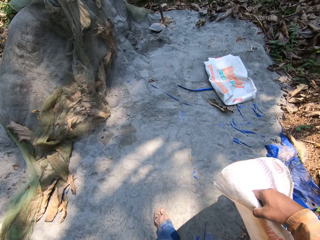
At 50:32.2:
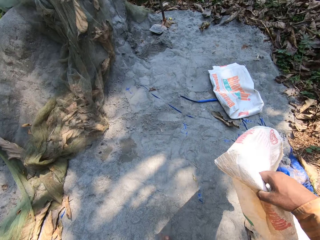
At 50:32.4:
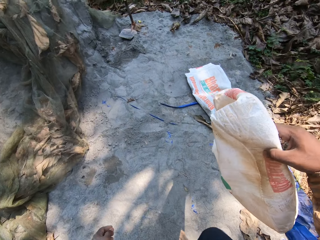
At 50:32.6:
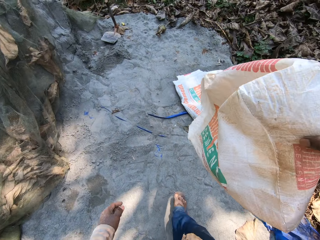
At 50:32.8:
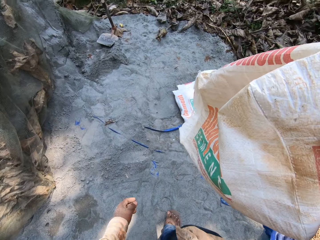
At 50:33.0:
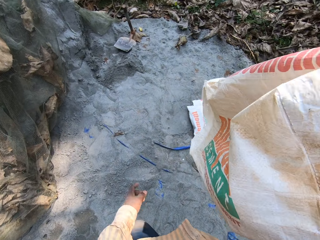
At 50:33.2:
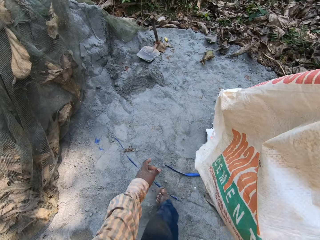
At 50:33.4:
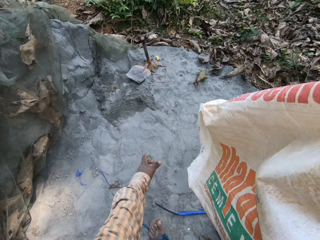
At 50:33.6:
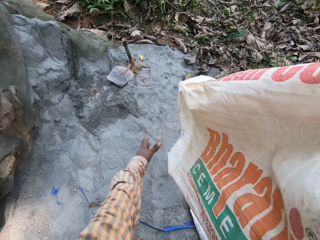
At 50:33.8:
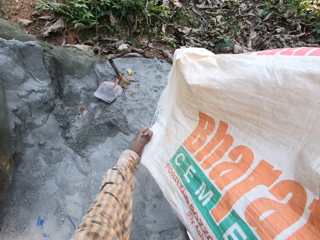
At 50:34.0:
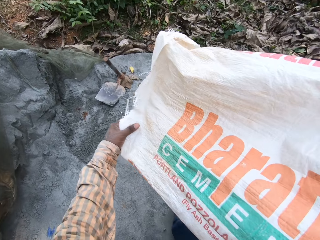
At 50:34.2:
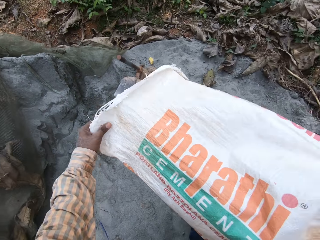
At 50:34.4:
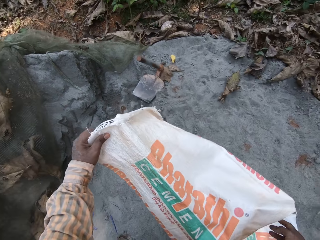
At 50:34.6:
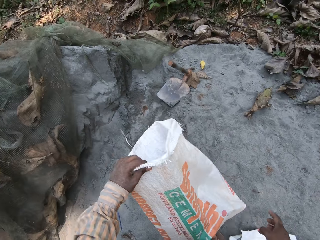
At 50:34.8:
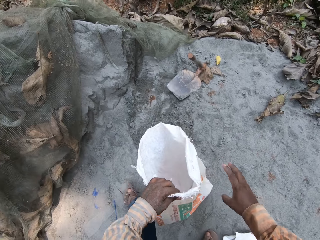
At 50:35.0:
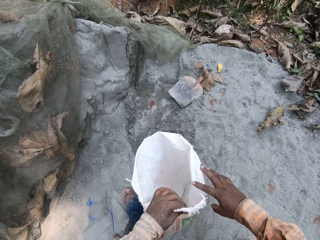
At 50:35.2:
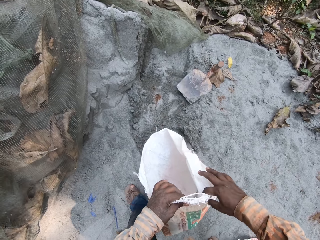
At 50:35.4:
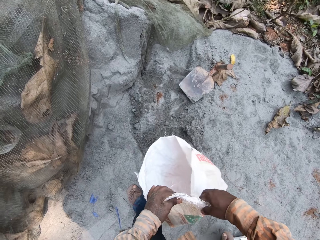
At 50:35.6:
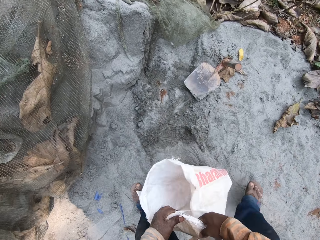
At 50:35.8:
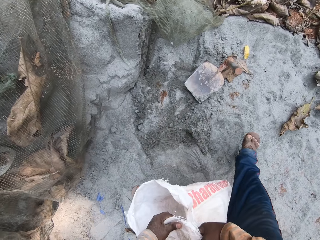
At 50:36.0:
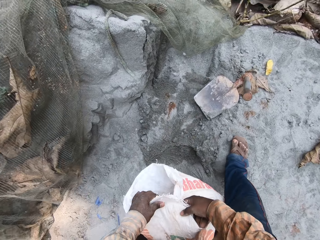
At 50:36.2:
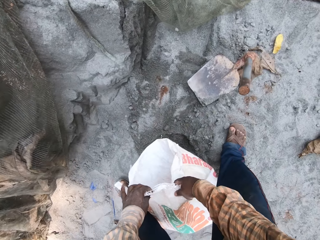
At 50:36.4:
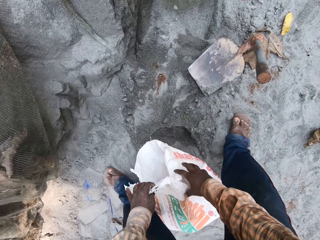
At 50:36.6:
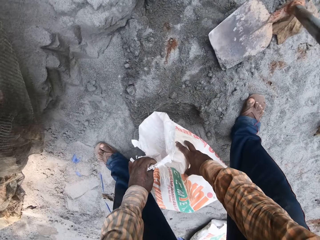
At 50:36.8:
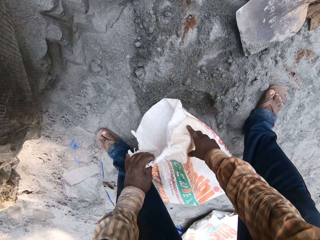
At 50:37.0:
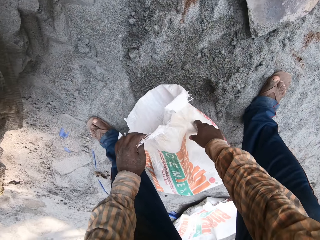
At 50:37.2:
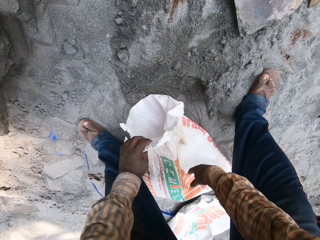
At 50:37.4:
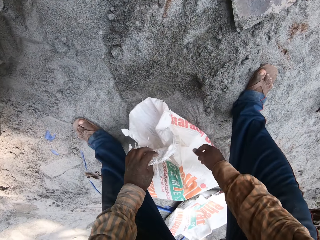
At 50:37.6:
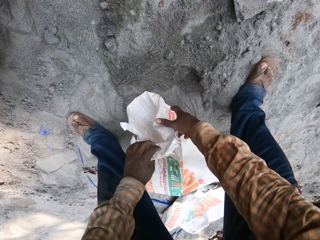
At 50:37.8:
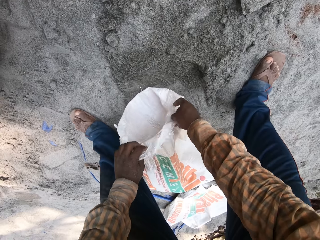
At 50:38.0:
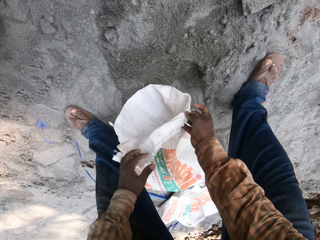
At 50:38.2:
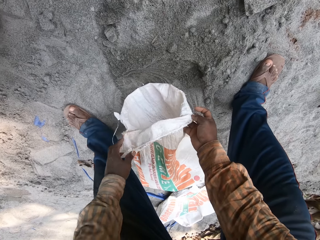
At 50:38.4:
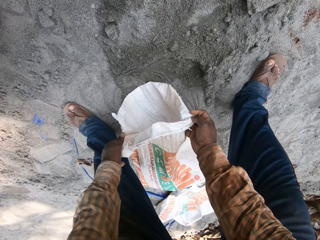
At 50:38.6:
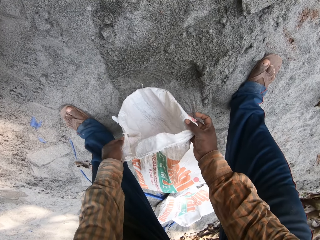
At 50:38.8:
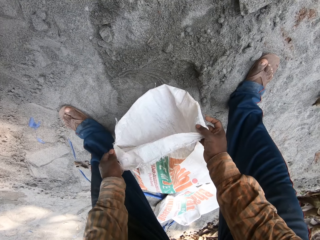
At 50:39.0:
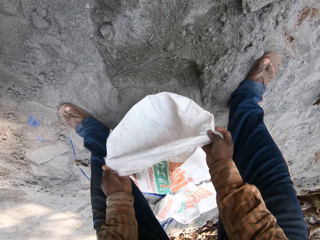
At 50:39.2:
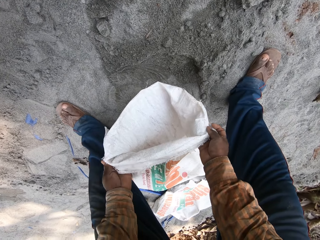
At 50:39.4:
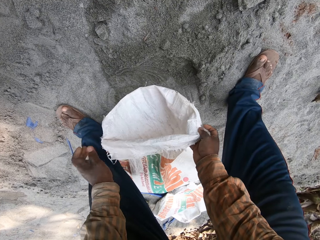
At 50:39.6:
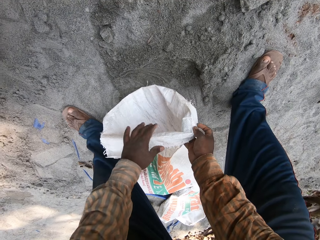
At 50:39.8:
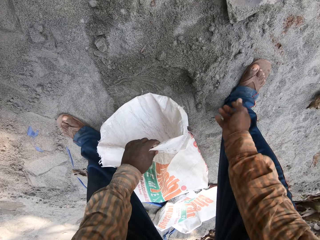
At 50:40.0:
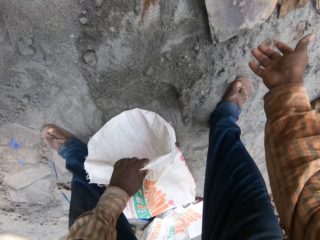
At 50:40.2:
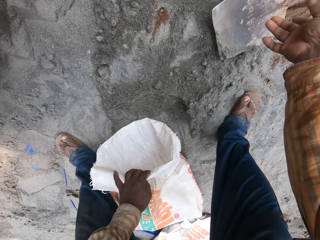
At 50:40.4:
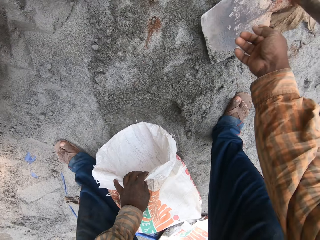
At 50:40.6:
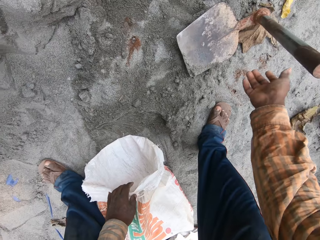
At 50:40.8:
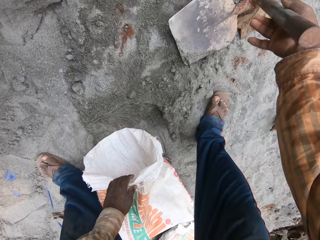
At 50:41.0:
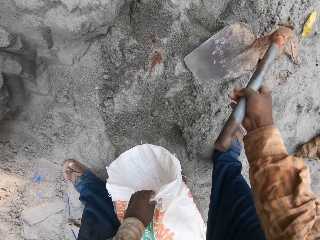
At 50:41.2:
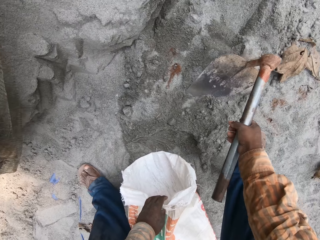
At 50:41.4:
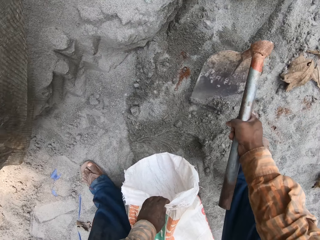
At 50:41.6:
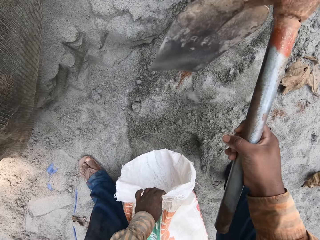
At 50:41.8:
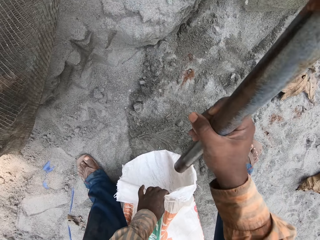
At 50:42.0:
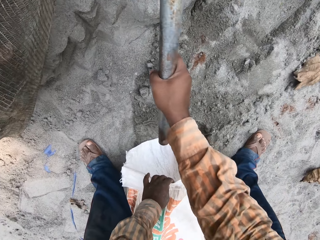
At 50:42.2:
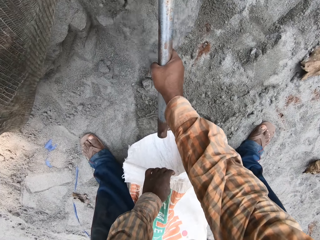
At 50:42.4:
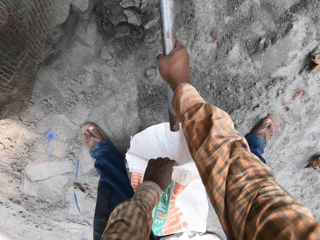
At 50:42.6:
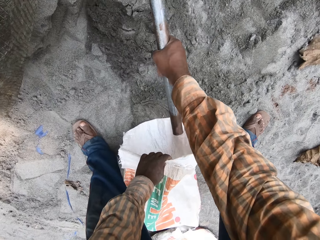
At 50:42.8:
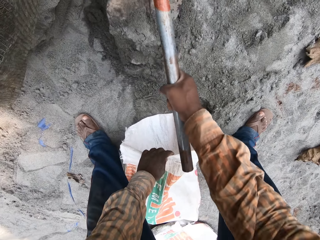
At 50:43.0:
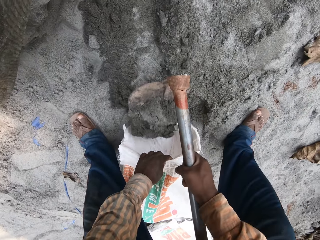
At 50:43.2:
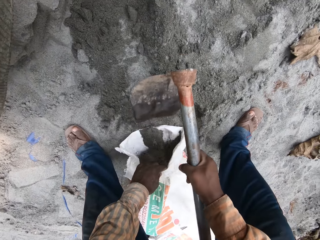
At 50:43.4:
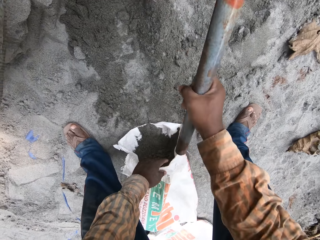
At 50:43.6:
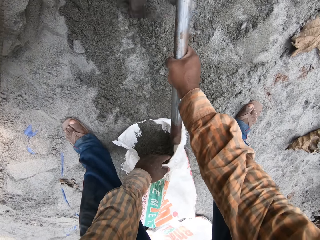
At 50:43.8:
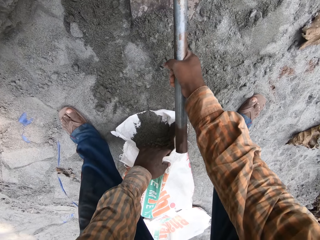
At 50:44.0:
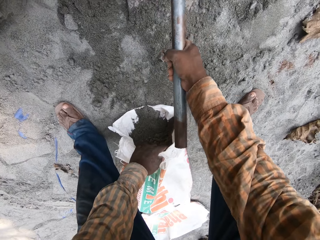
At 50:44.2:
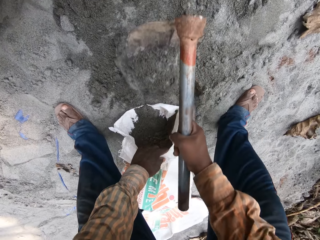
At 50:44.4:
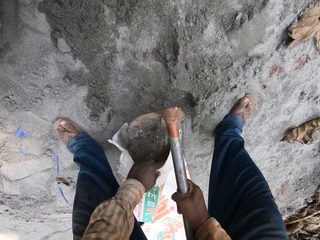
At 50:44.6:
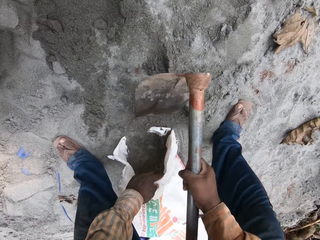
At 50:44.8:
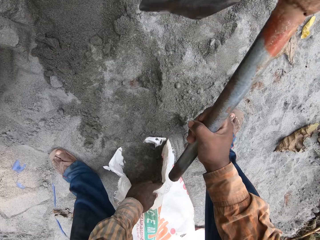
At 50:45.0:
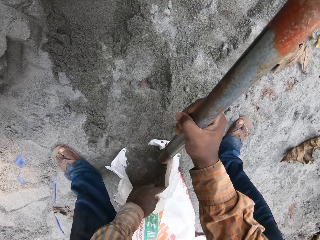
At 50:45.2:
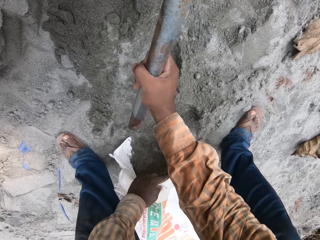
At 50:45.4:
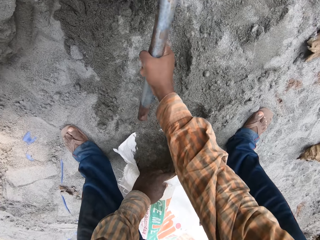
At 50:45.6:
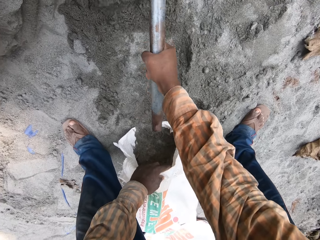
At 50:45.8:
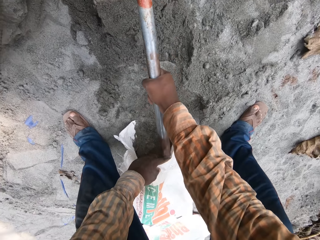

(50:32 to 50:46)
The camera wearer holds the sack with his left hand. He places the sack on the ground with both hands. He folds the bag. He holds the sack on the floor with his left hand. He picks up a hoe from the ground with his right hand. He packs sand from the ground into the sack in his left hand with the hoe in his right hand. He scoops the sand. He puts the sand into the bag.

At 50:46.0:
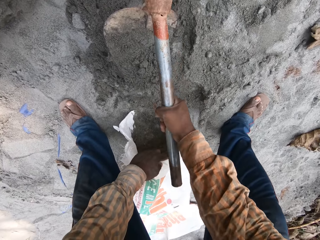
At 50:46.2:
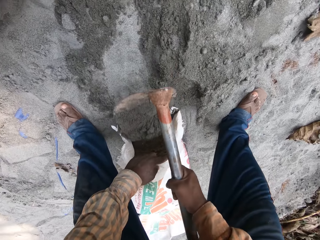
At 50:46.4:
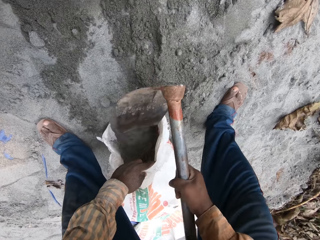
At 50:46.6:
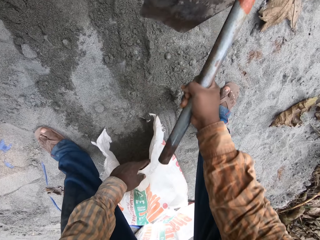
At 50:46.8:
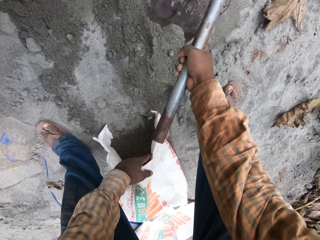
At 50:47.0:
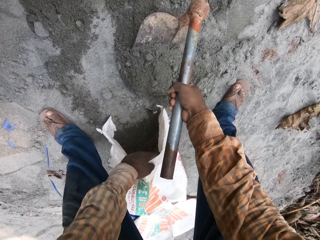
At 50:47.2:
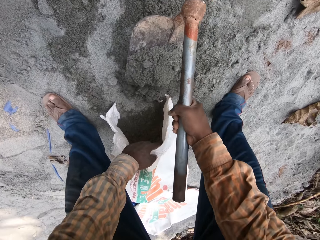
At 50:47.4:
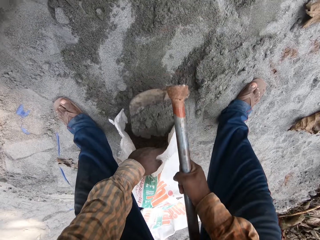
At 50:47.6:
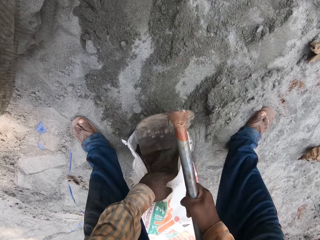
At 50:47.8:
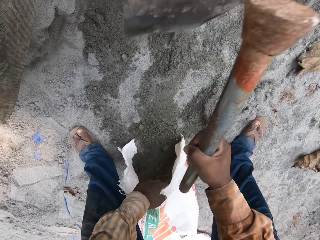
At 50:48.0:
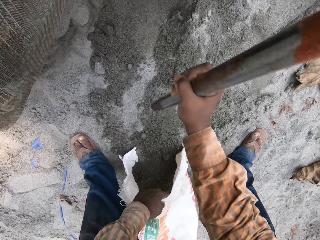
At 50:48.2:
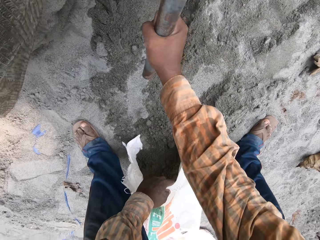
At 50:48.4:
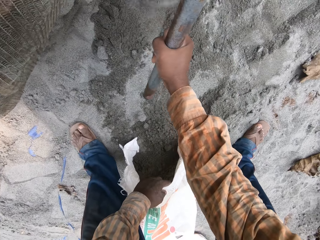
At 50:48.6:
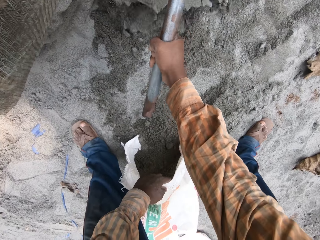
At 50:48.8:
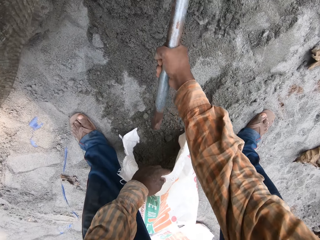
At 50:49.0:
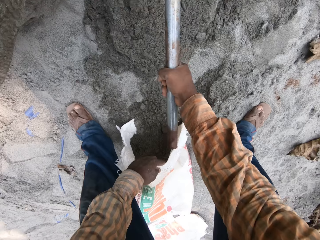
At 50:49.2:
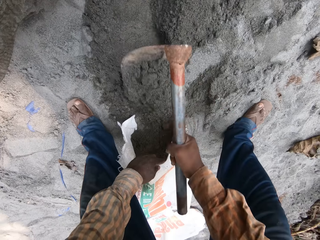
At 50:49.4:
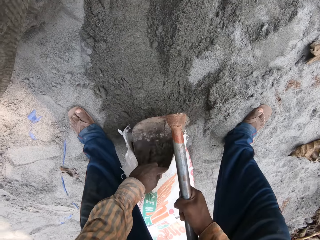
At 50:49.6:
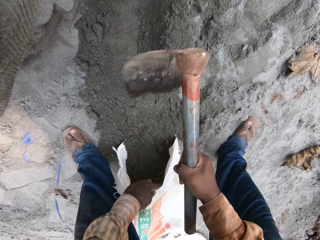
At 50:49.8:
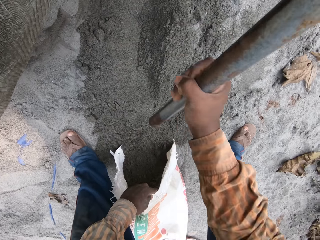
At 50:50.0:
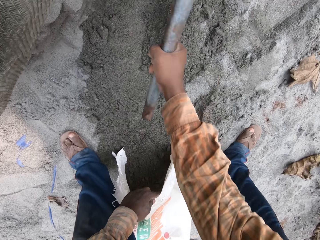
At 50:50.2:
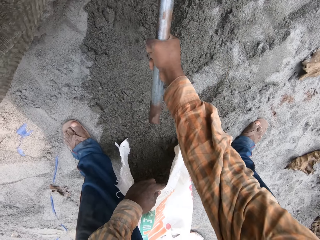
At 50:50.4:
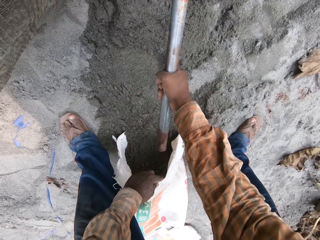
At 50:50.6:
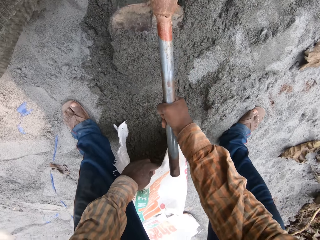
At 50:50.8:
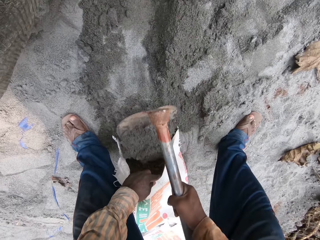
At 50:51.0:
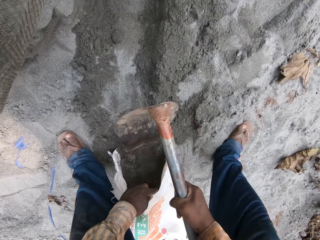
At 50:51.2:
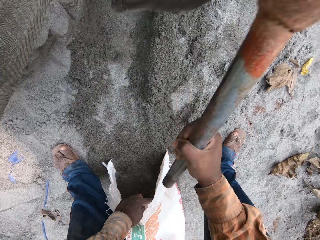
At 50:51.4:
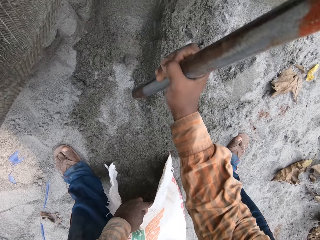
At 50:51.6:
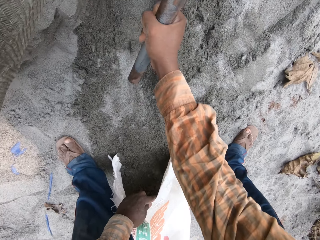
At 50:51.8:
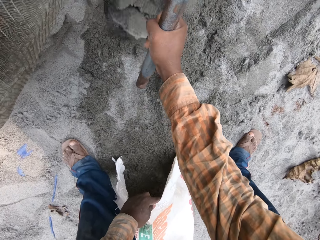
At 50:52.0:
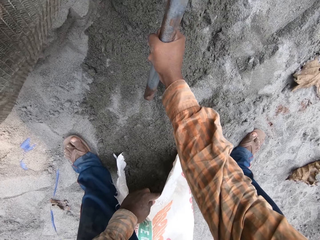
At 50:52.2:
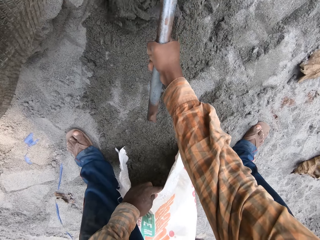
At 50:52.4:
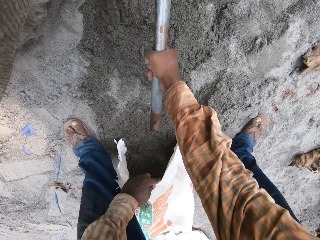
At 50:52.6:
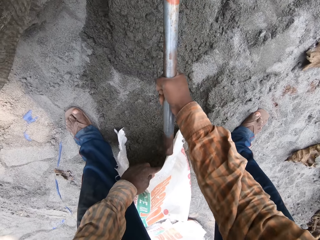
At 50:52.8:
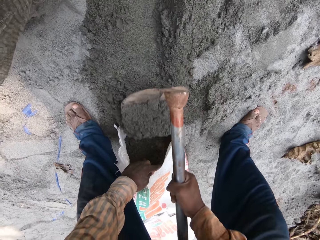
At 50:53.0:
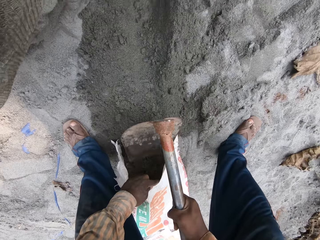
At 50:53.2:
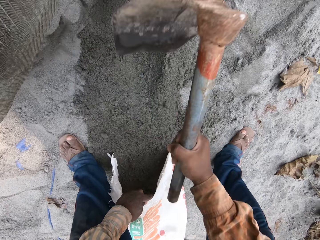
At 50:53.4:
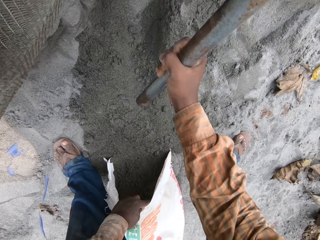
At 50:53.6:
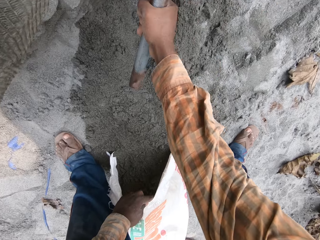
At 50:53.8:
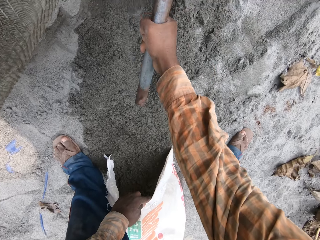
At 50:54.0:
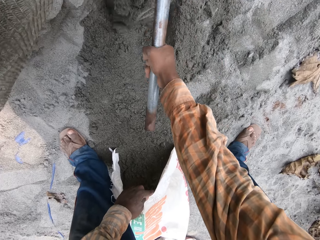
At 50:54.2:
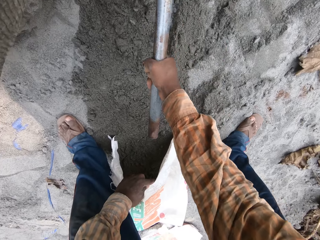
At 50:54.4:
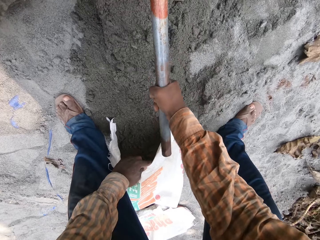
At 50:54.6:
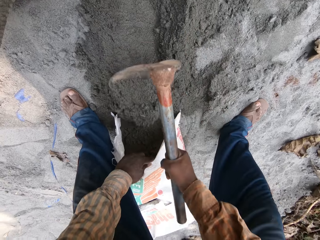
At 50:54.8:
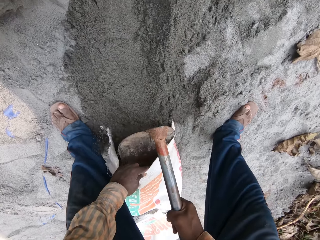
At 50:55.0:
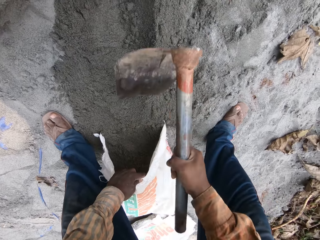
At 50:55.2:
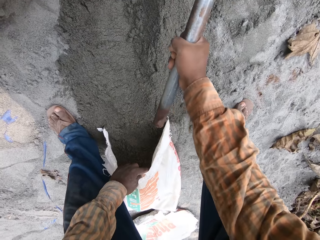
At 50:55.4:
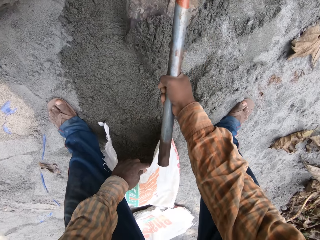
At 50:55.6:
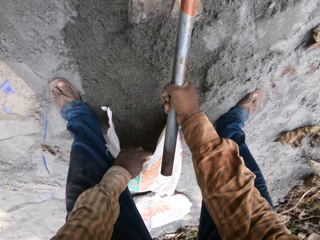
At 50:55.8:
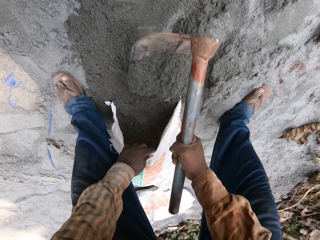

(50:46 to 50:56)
The camera wearer scoops the sand and puts the sand into the bag. They scoop the sand and put the sand into the bag. They scoop the sand and put the sand into the bag. They scoop the sand and put the sand into the bag. They scoop the sand and put the sand into the bag. They scoop the sand and put the sand into the bag.
